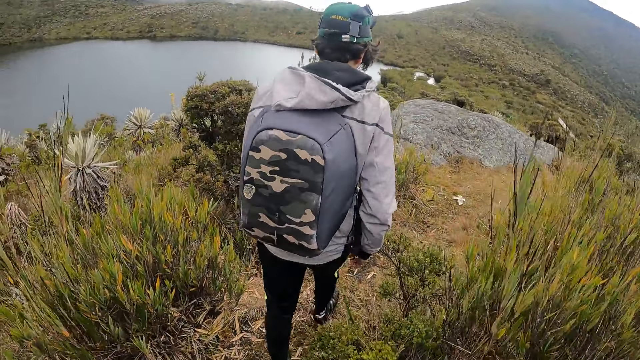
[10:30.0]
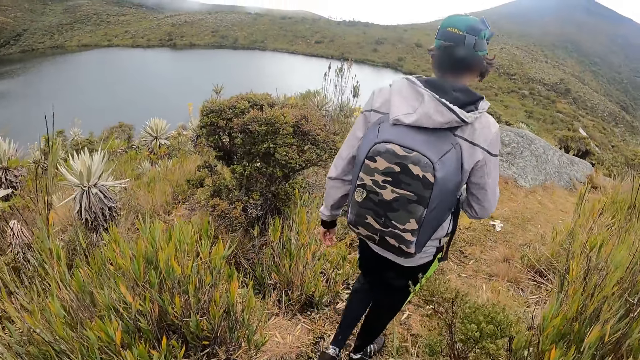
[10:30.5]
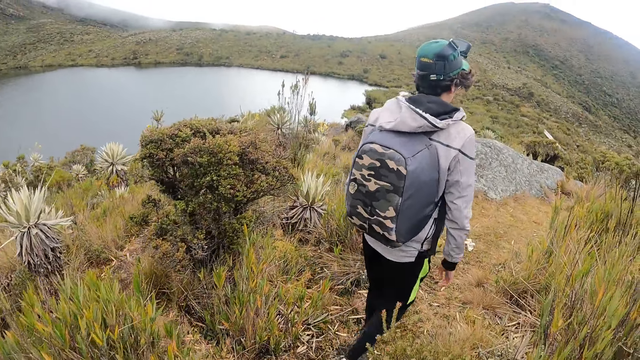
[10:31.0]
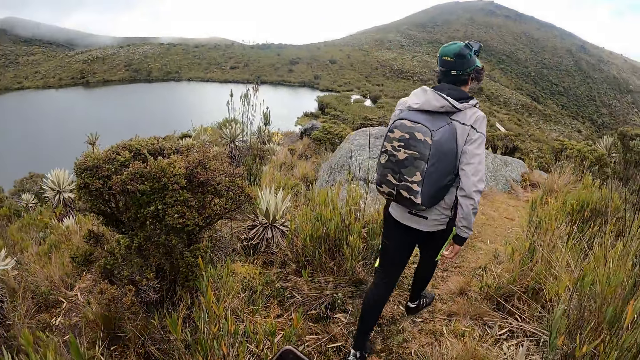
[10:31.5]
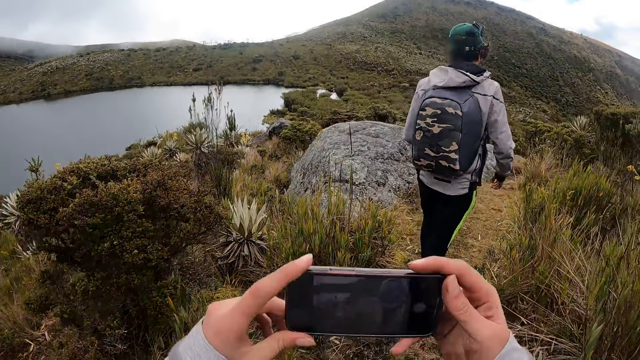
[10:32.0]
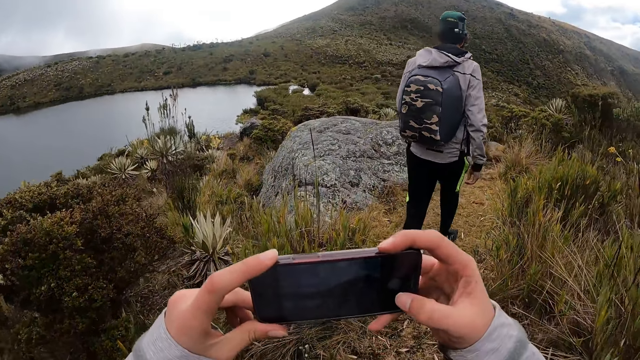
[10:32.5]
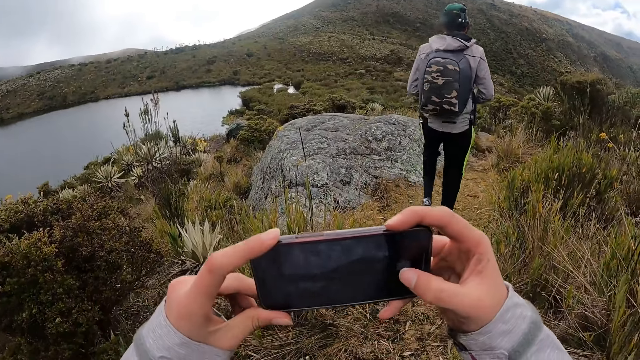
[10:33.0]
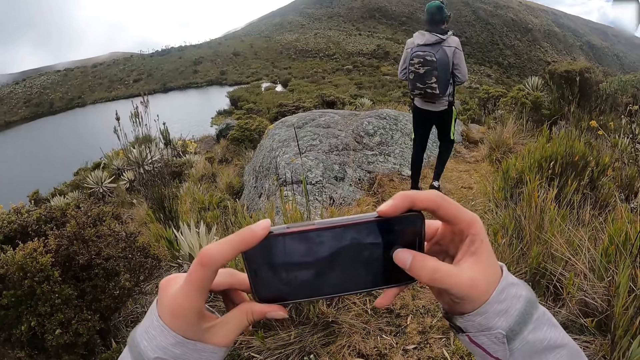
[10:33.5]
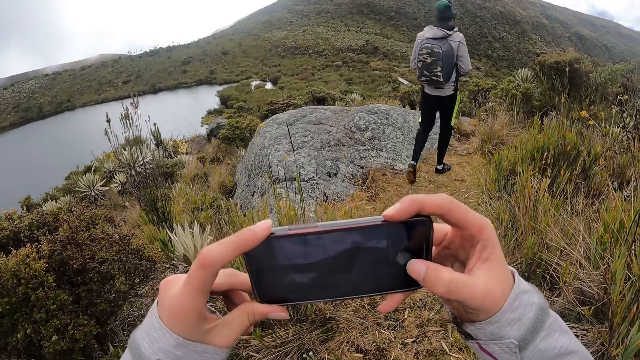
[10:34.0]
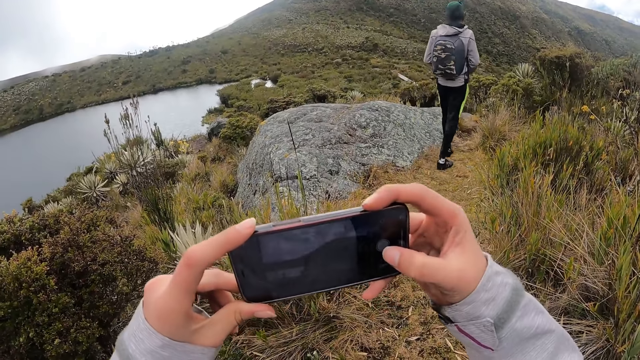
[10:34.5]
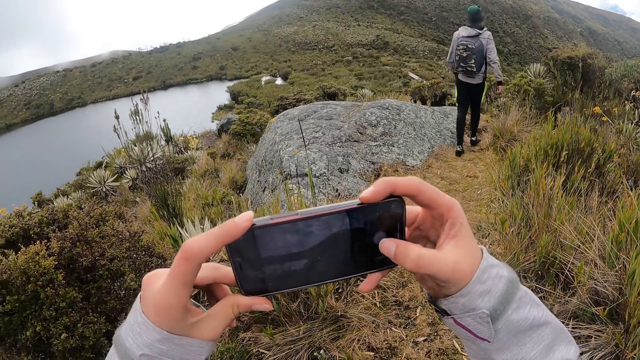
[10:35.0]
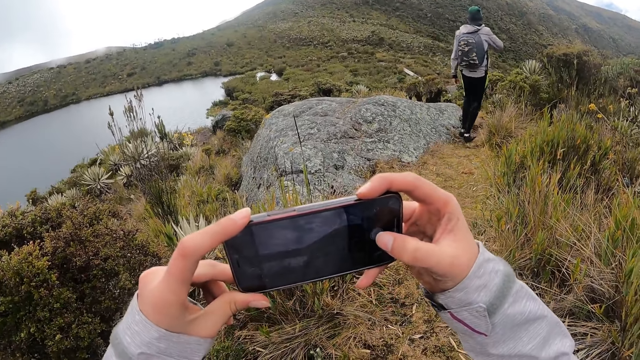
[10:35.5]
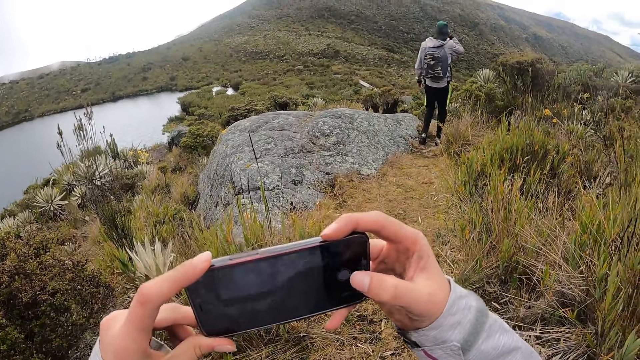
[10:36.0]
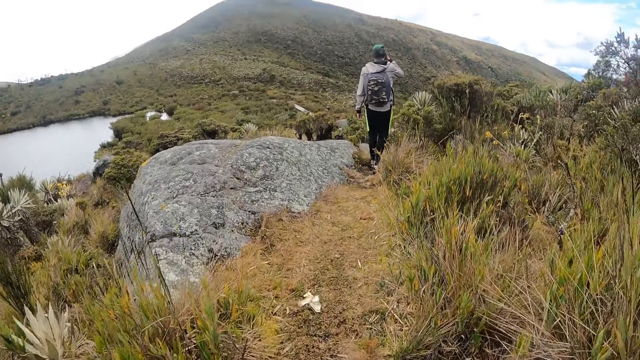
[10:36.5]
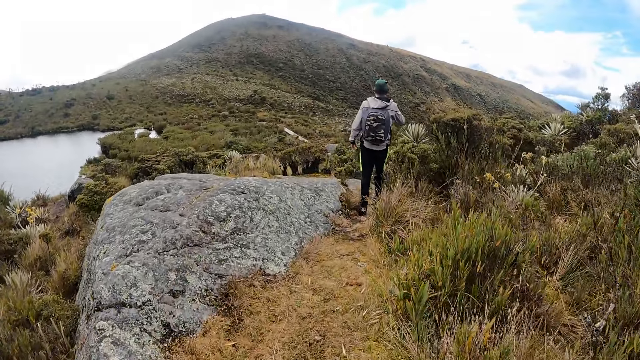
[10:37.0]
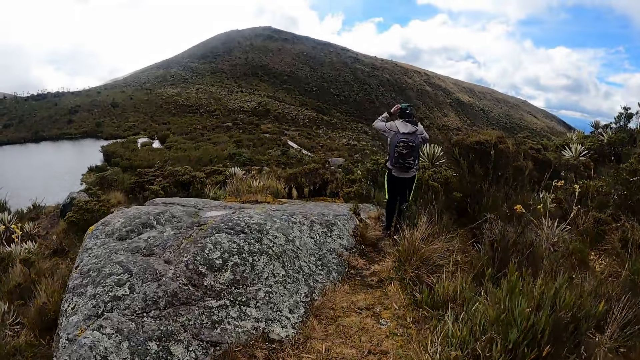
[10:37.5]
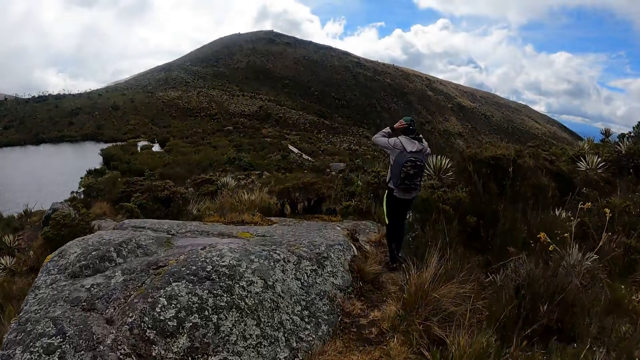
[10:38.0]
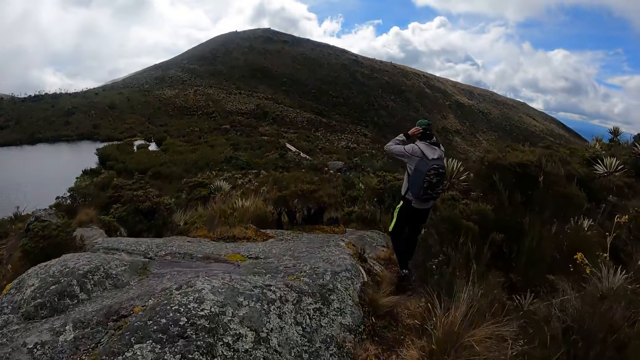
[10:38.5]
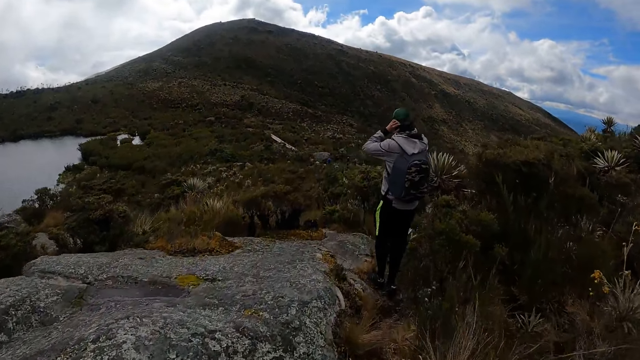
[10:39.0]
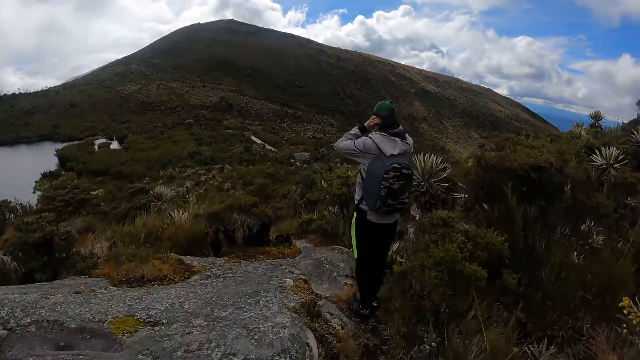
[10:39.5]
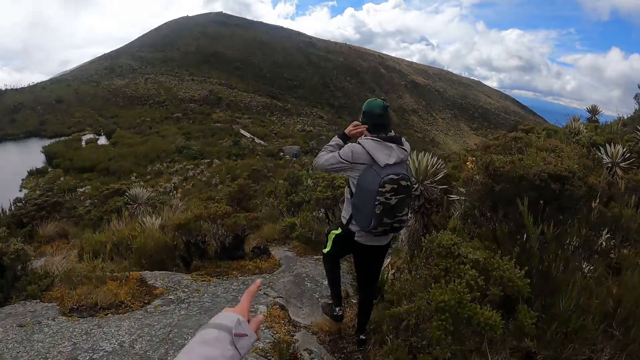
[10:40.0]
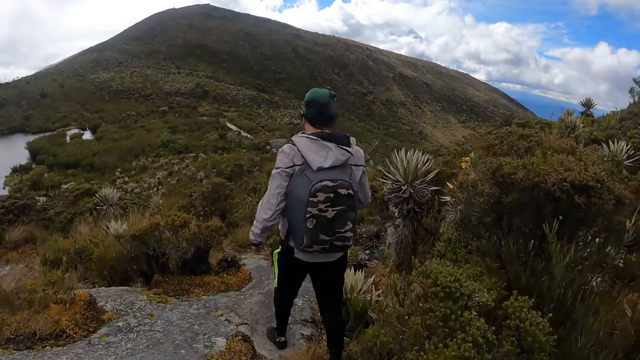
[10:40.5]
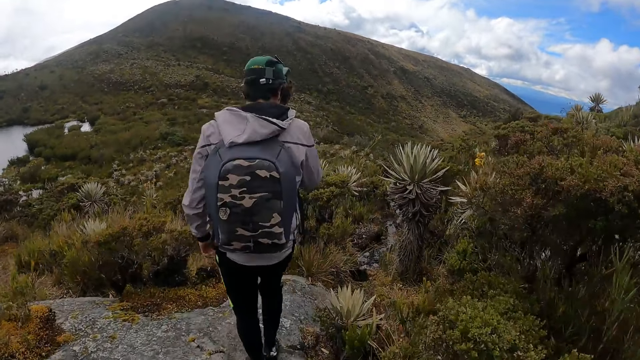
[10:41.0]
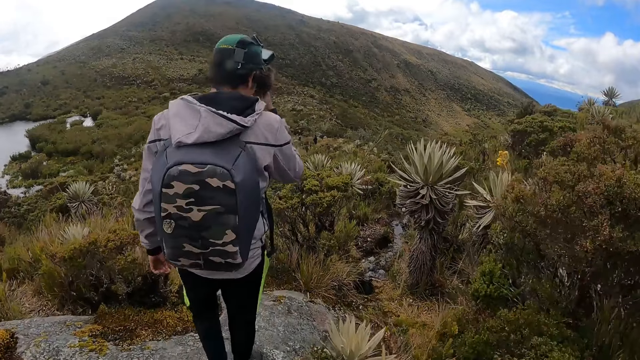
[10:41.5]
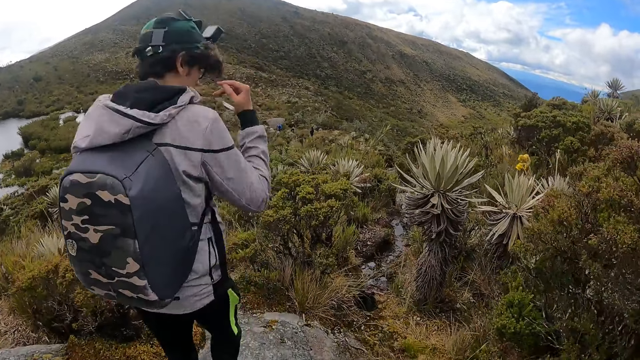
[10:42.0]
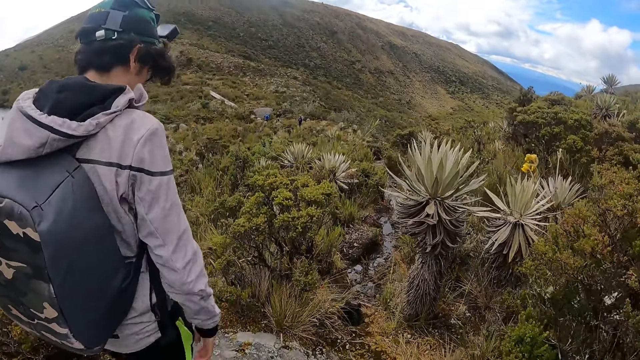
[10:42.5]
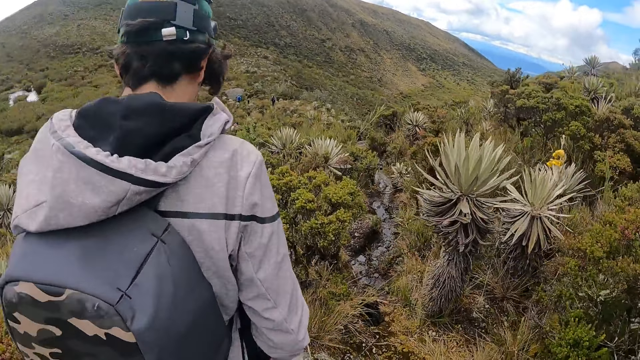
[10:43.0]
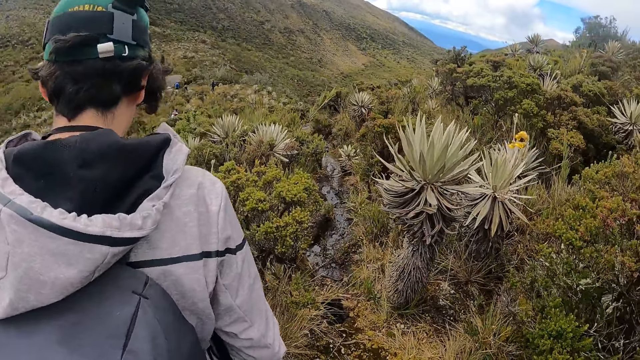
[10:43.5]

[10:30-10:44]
The camera wearer holds a phone with both hands. She takes a picture. She operates the phone with both hands. She walks on the path. She points to a mountain with her left hand.

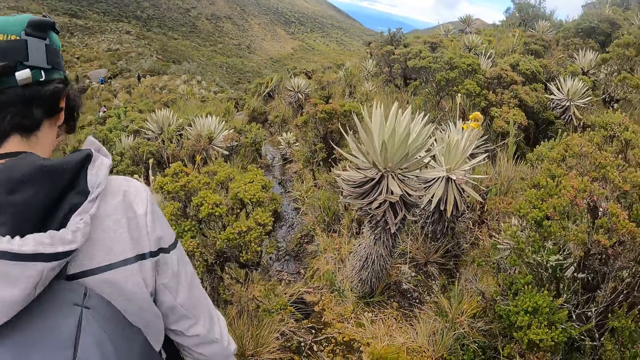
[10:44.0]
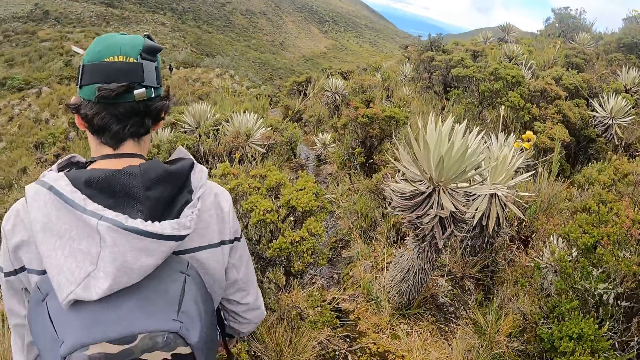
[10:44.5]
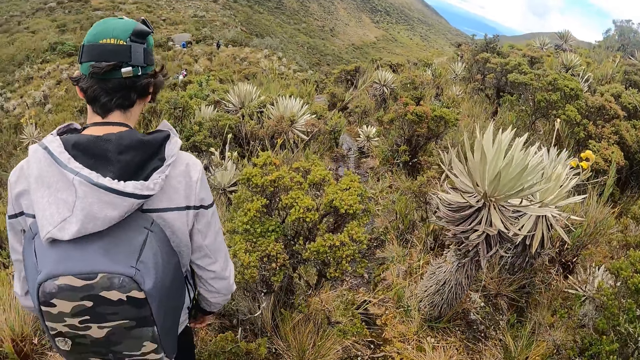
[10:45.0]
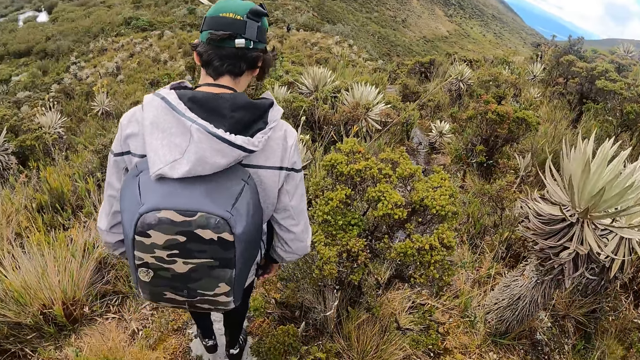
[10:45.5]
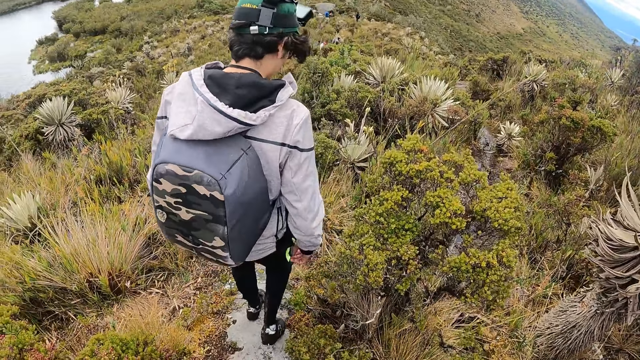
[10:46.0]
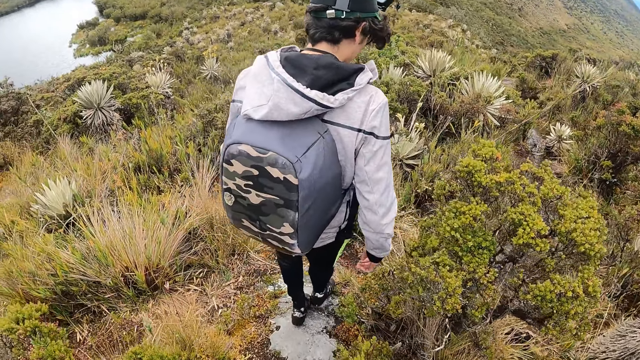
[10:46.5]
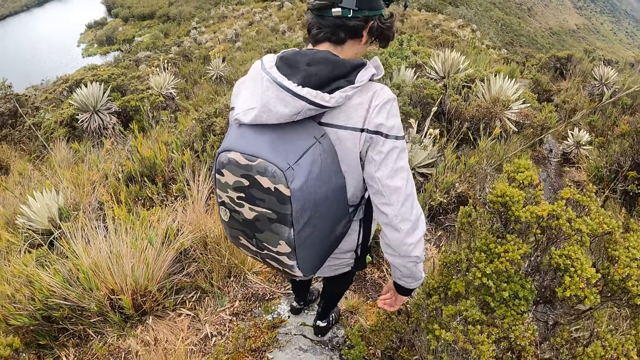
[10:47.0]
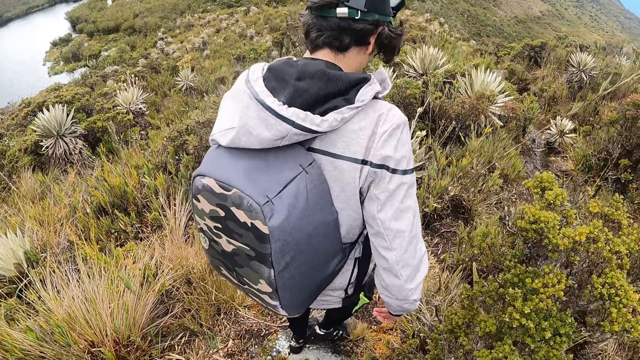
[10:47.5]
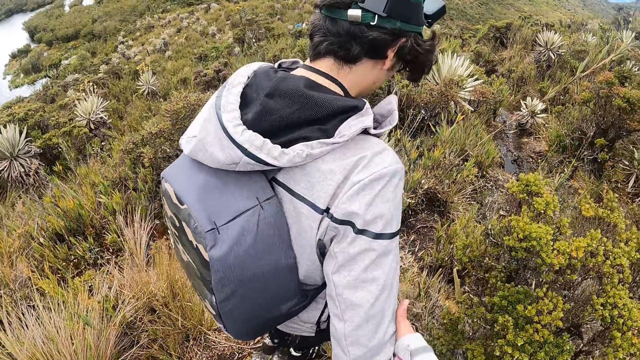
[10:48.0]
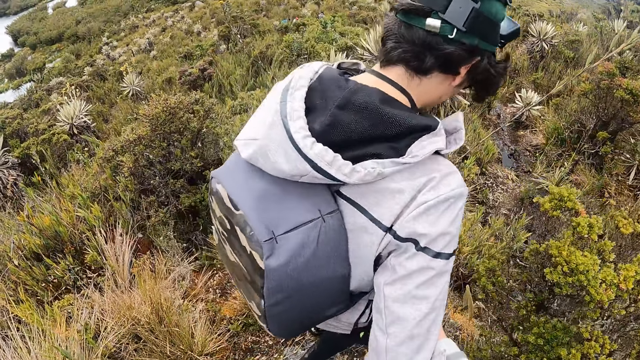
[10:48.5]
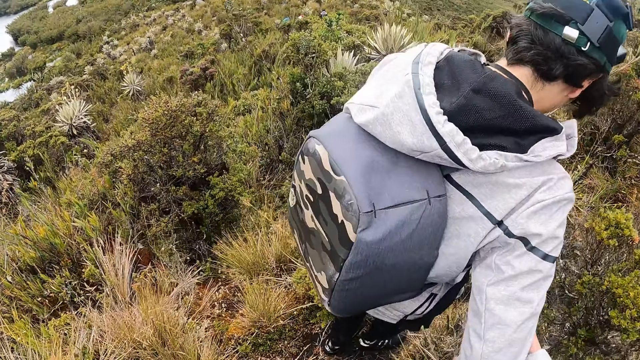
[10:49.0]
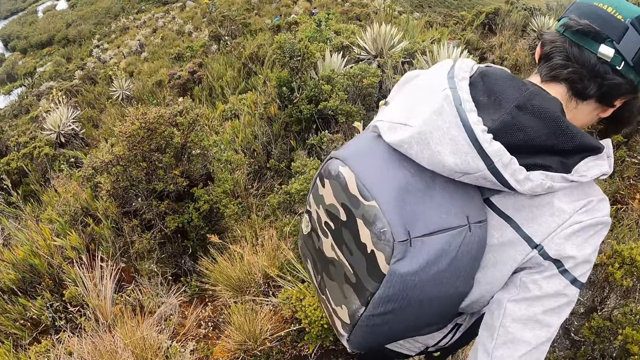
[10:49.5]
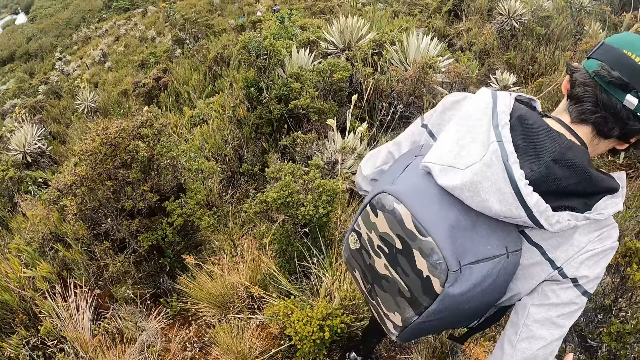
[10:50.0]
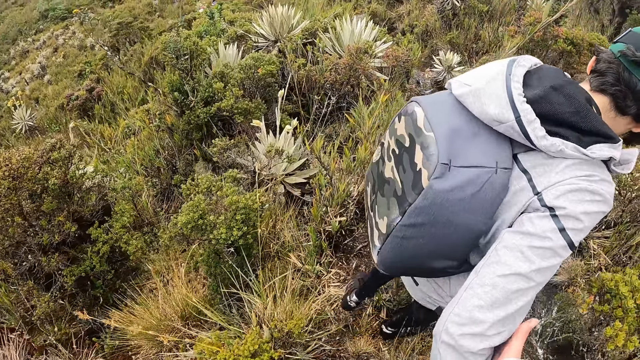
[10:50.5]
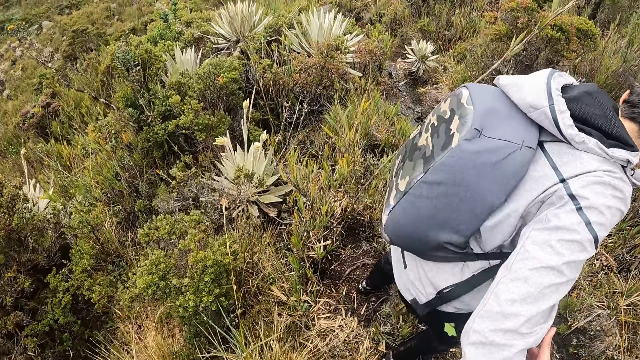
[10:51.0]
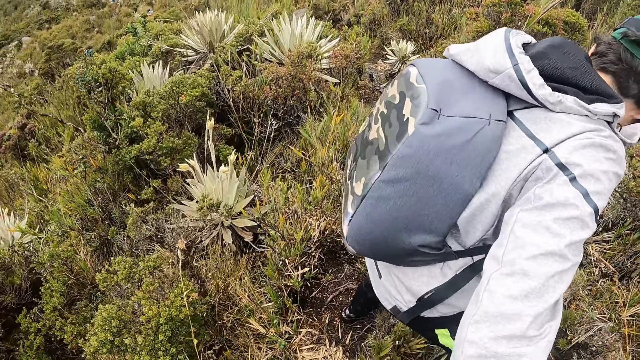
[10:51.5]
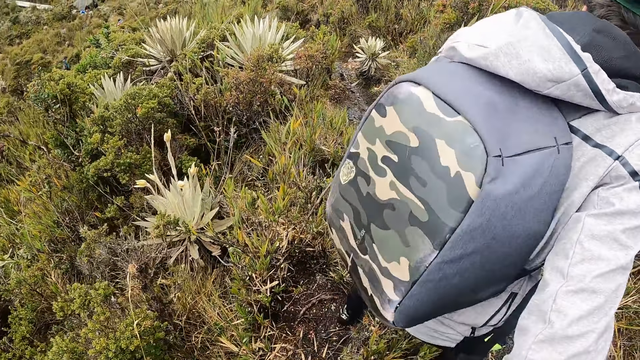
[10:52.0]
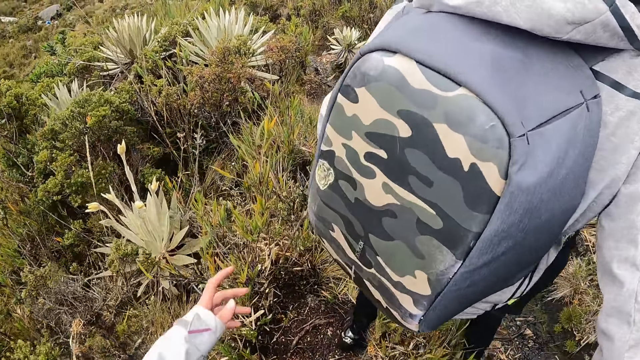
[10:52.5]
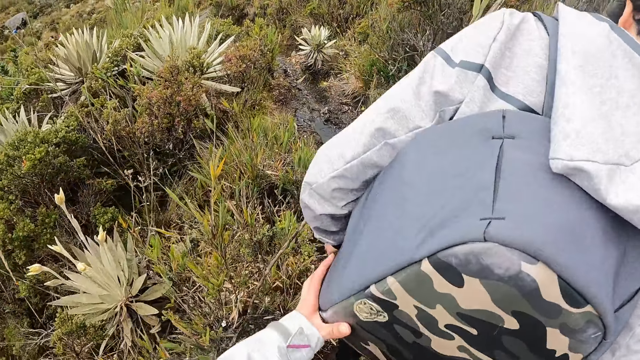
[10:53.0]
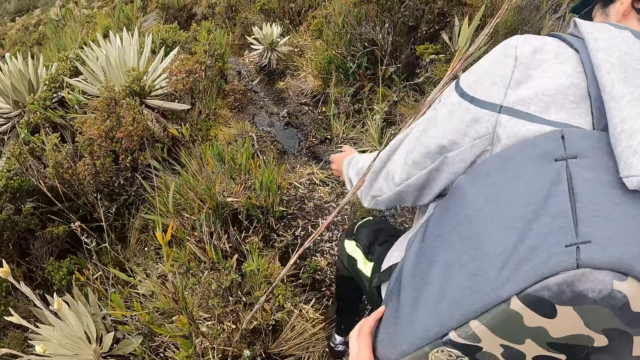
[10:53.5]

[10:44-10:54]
The camera wearer holds the man with her right hand. She holds the bag with her left hand.
